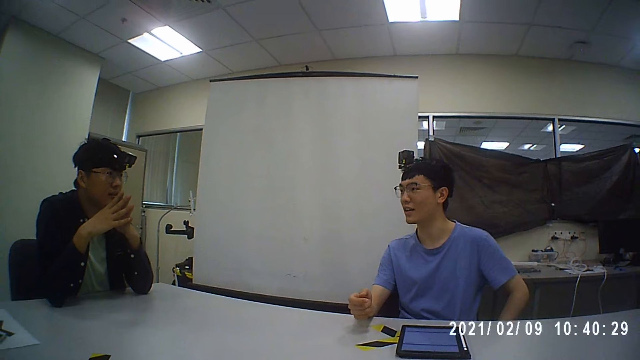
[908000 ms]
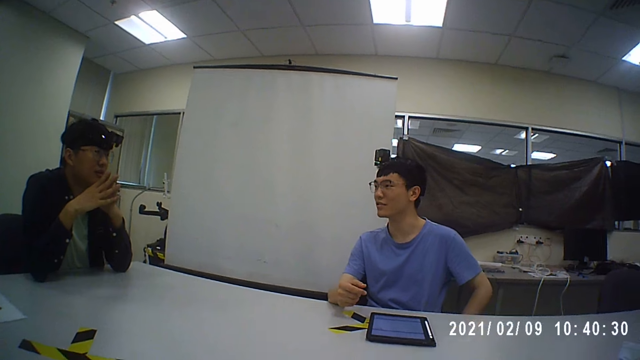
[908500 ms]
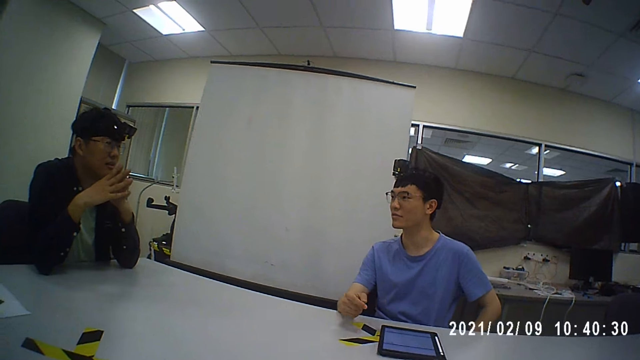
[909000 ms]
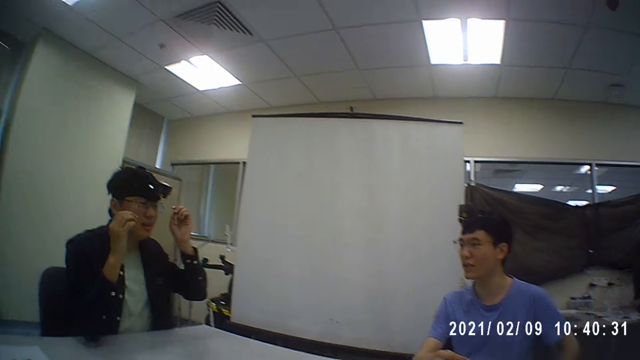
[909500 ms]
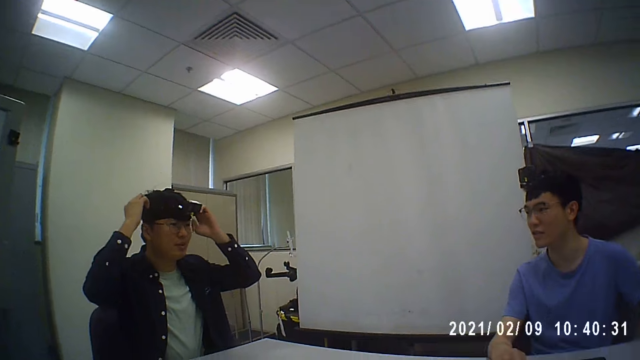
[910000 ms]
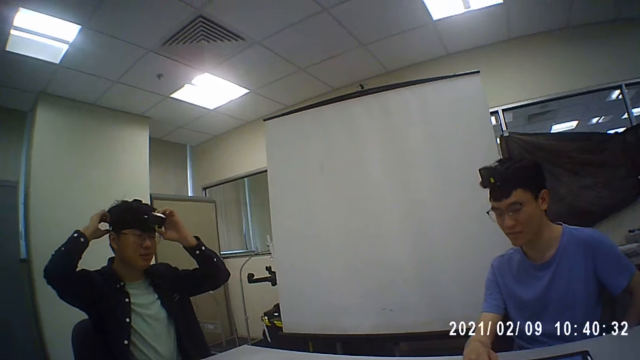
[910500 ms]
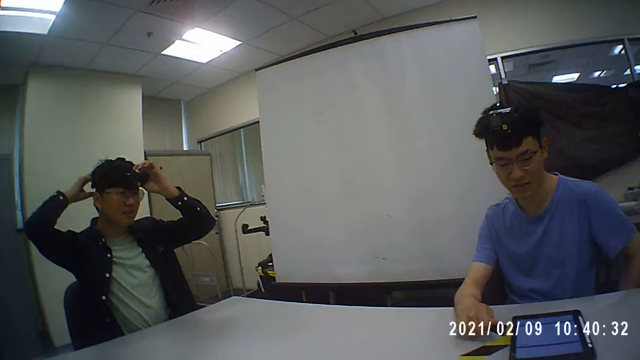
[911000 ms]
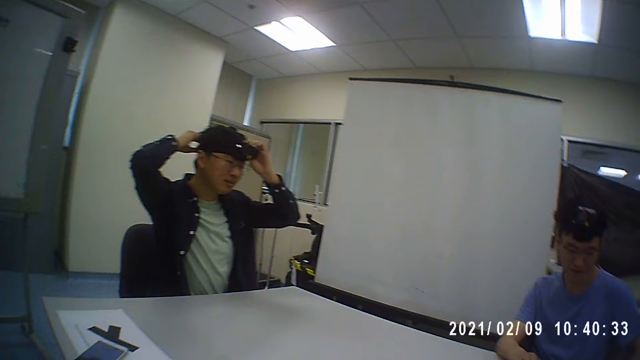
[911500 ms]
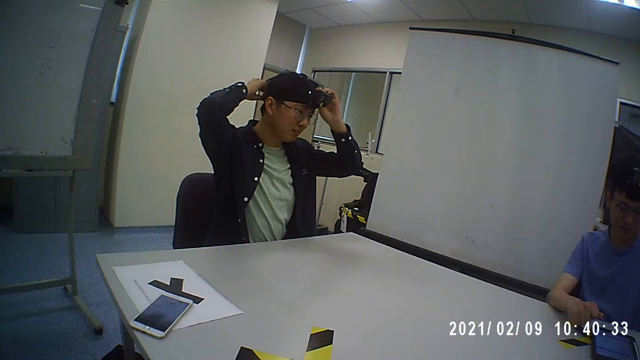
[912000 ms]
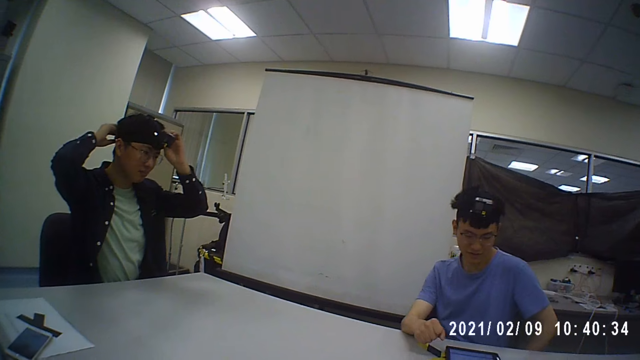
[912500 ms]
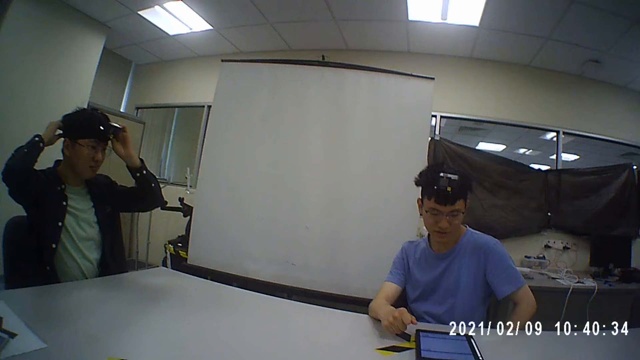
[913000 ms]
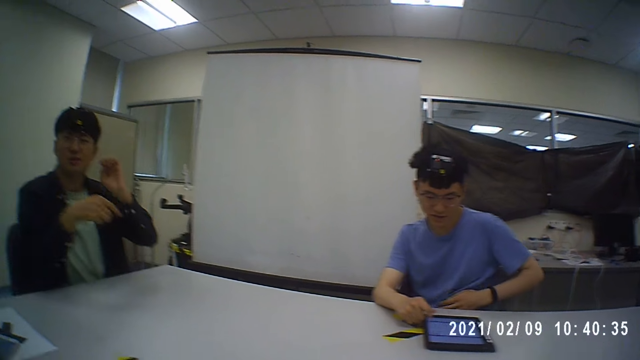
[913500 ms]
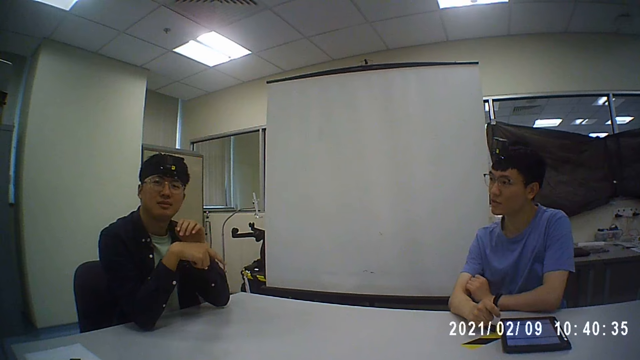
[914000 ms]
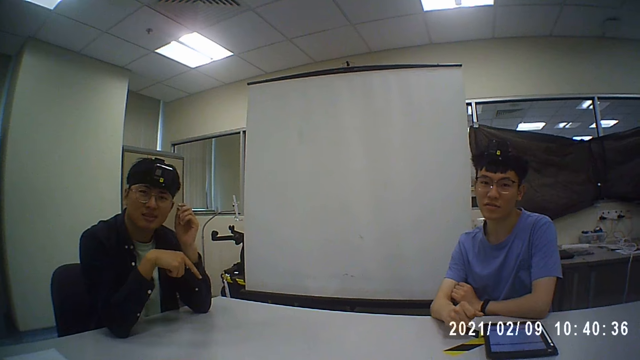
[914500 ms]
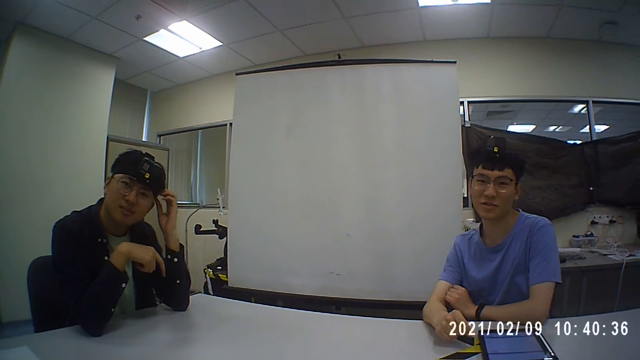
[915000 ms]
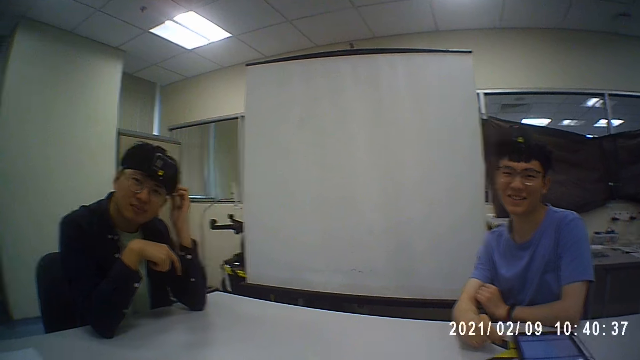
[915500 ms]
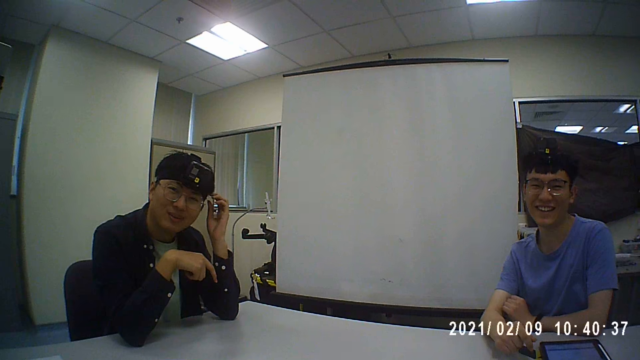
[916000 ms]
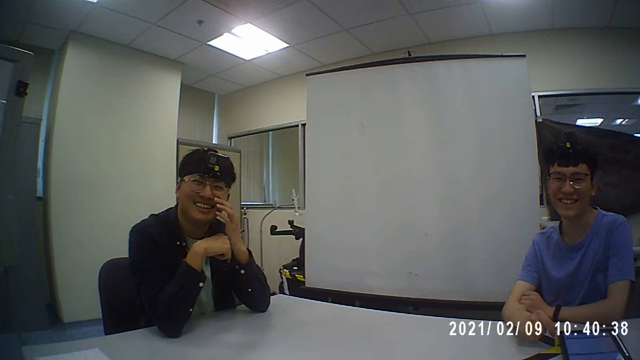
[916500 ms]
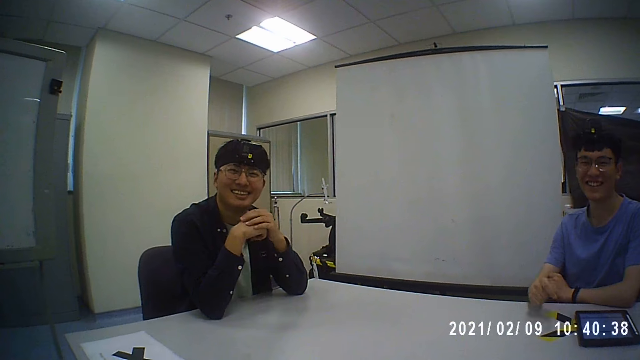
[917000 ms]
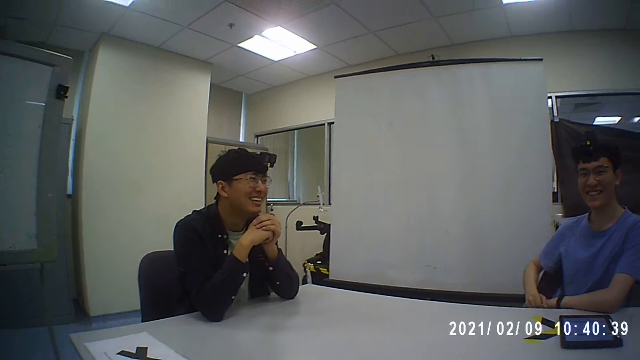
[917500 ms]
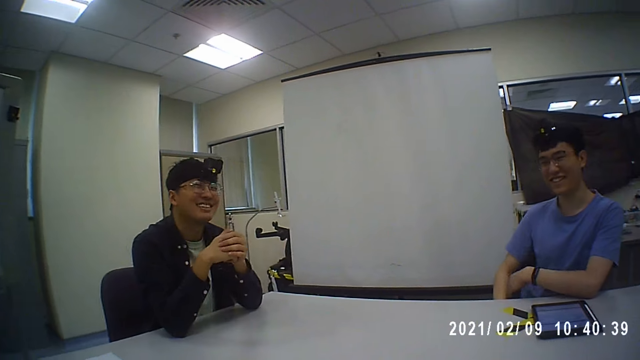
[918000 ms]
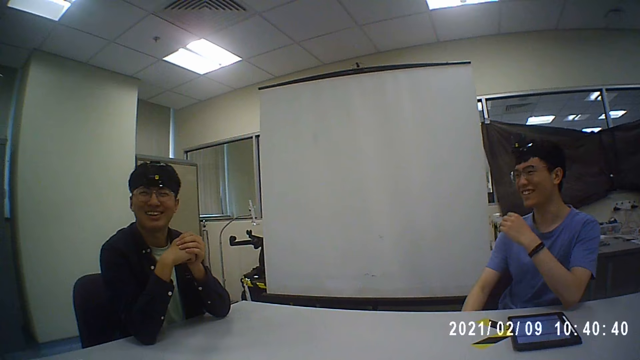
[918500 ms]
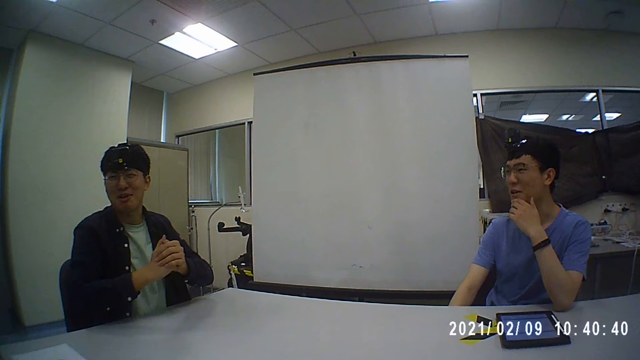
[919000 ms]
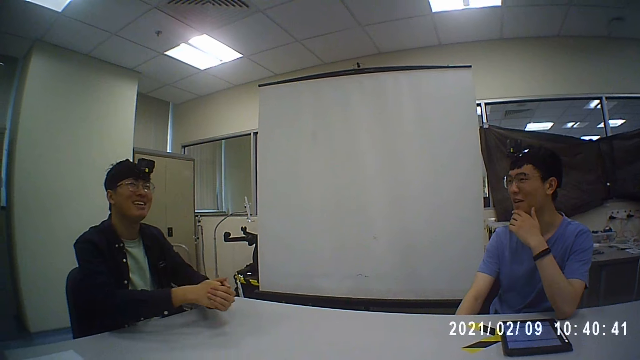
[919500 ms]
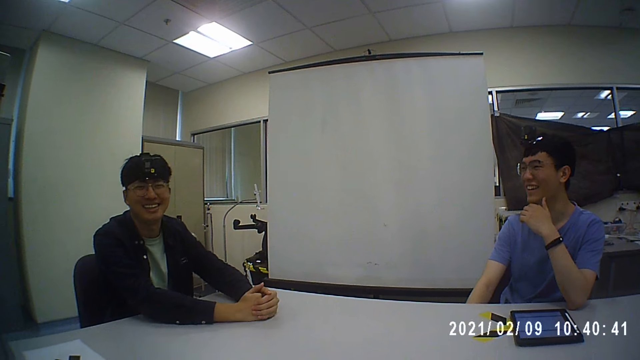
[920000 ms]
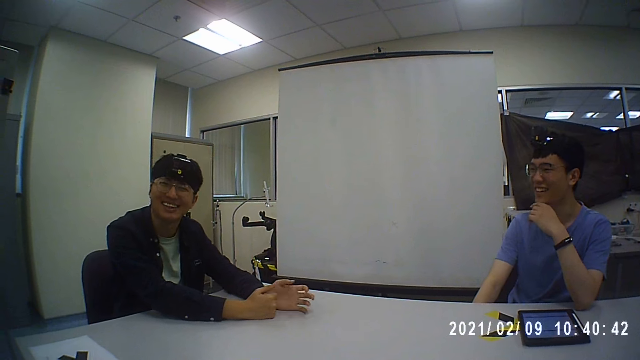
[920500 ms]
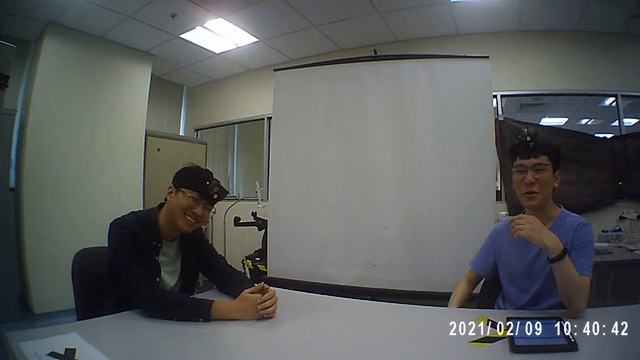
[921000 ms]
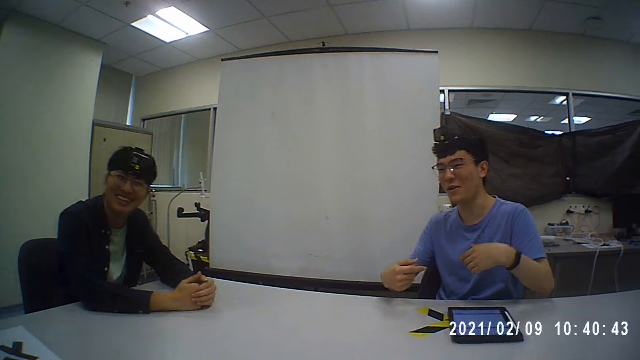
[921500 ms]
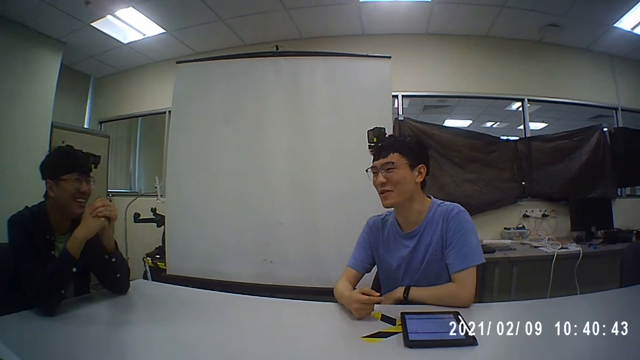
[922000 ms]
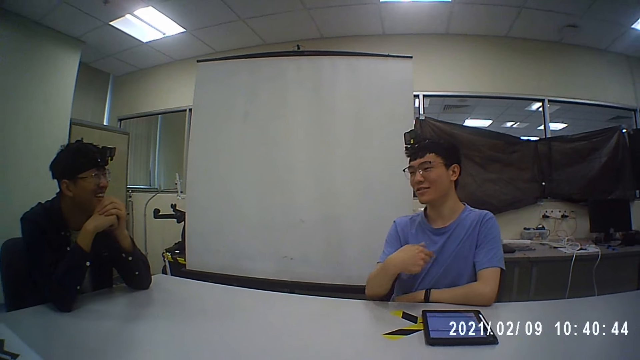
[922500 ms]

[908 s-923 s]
The man touches the camera on his head with both hands. The man holds the camera. The man interacts with the camera wearer and another man. The first man touches the camera on his head with his left hand and touches his face with his left hand. The other man touches his face with his left hand.

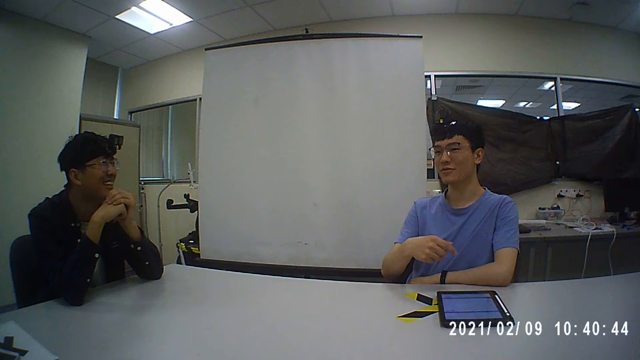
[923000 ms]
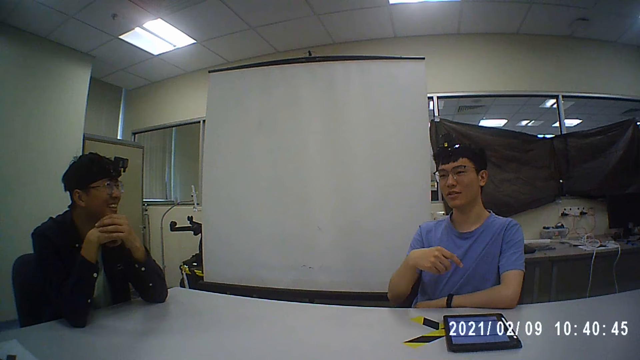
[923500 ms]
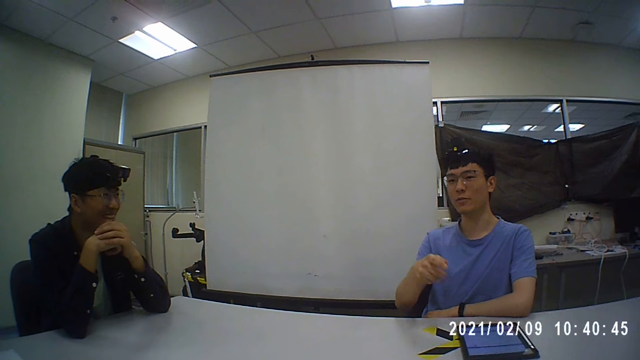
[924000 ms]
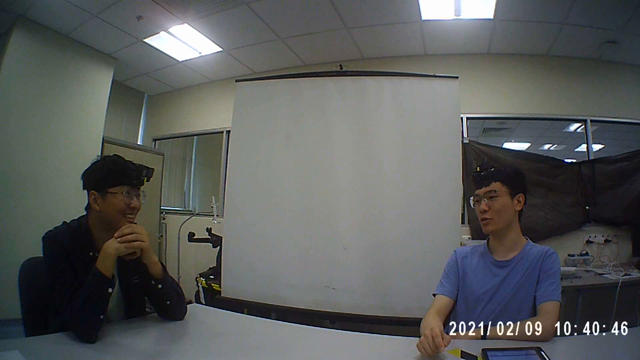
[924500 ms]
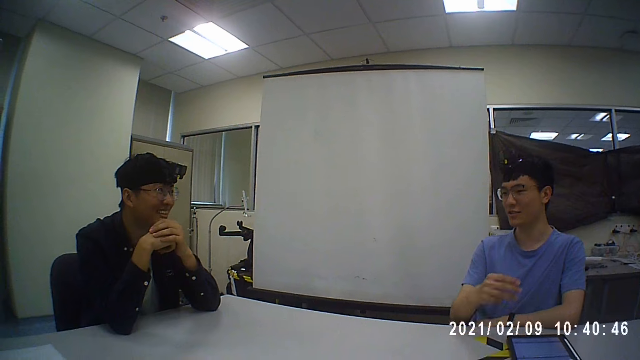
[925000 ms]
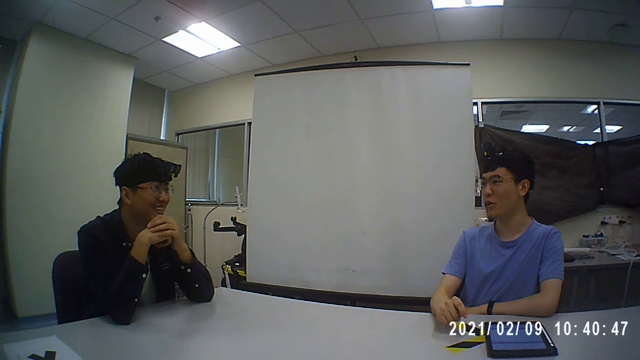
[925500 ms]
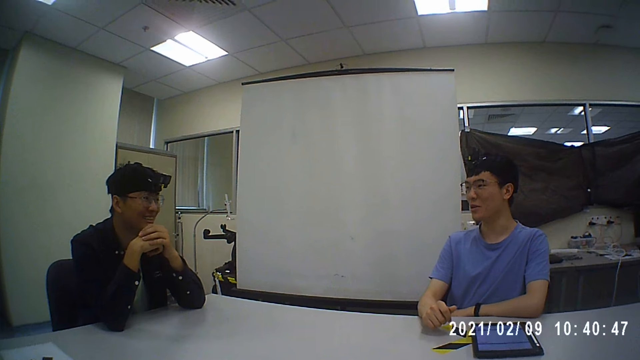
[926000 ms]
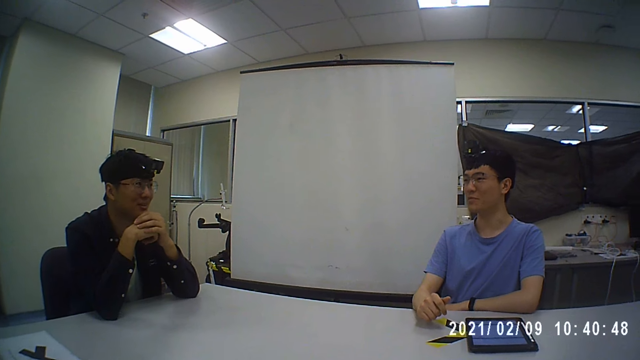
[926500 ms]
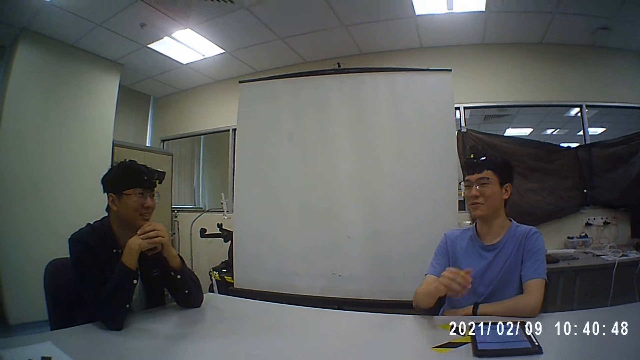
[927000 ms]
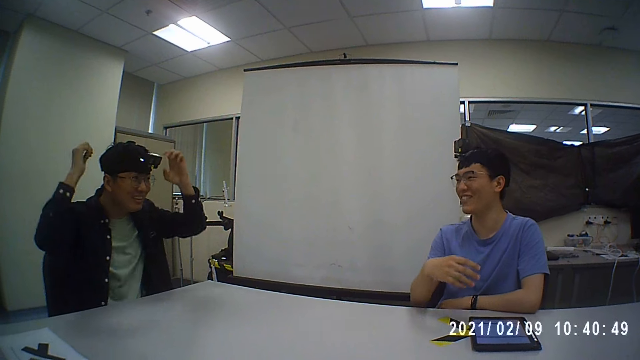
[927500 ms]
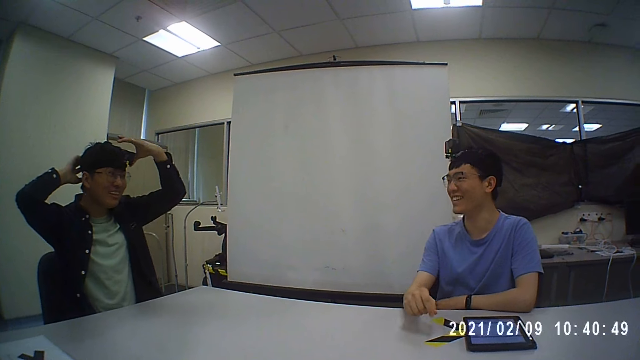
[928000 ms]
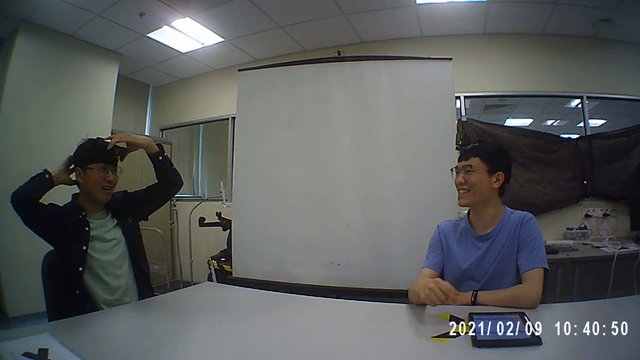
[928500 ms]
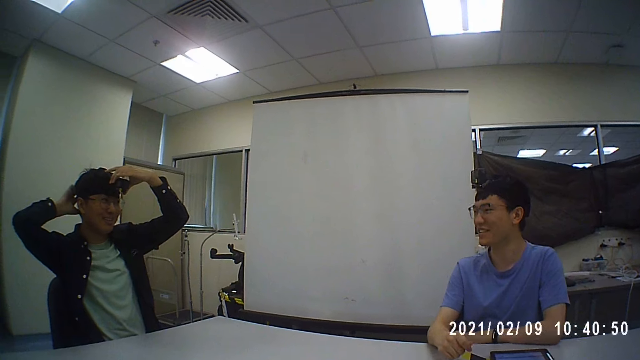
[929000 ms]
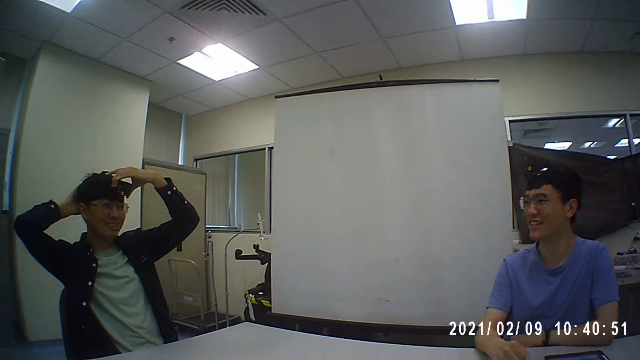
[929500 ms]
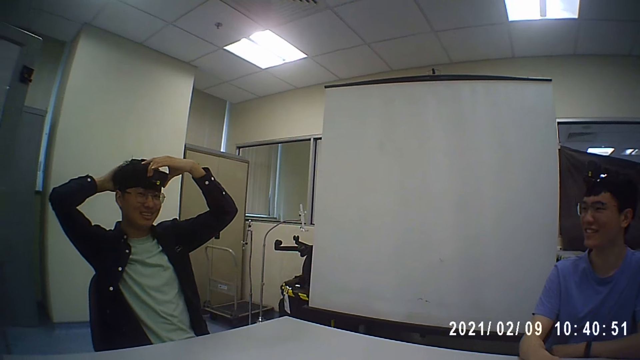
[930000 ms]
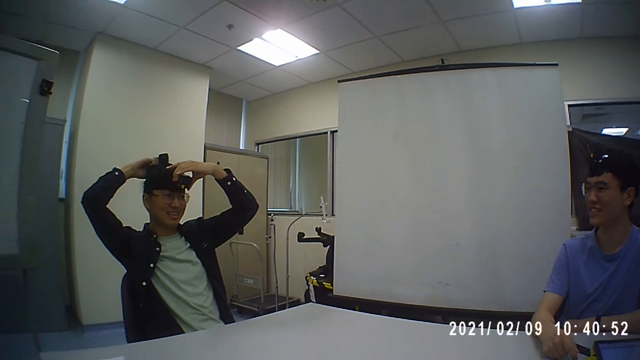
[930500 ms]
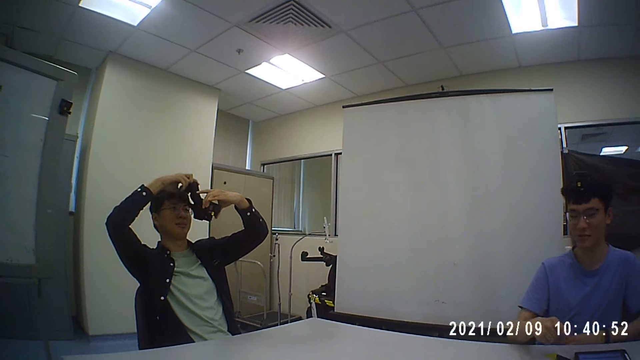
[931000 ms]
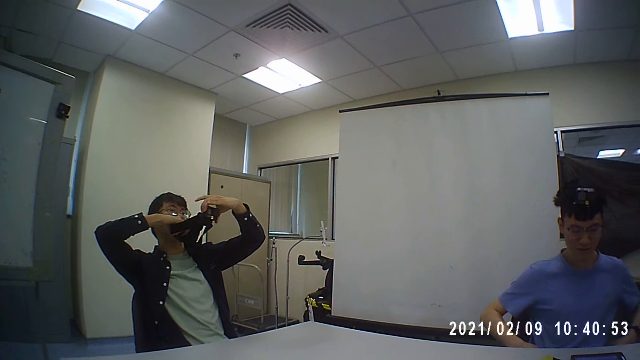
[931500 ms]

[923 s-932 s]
The man removes the camera from his head with both hands. The man adjusts the camera.
